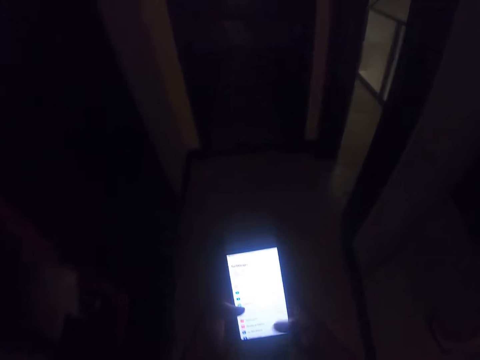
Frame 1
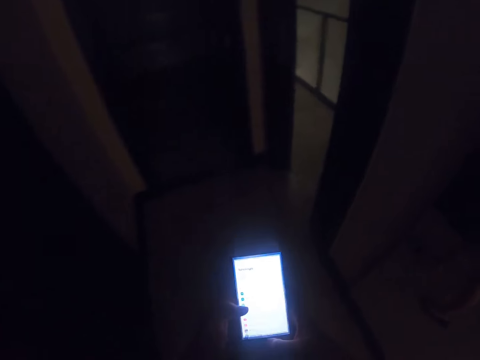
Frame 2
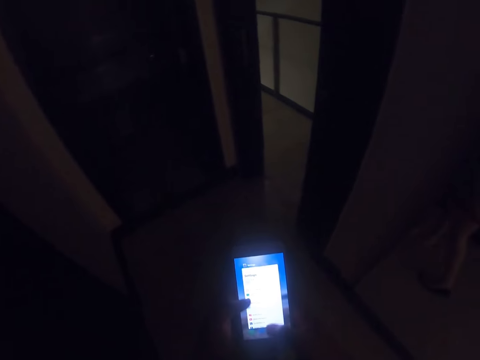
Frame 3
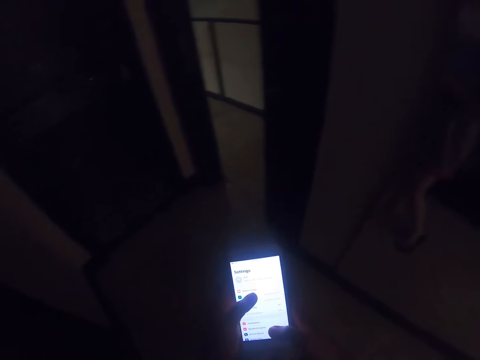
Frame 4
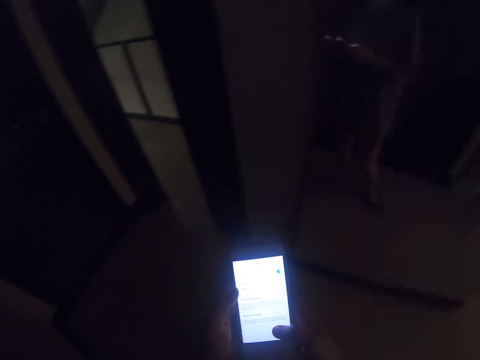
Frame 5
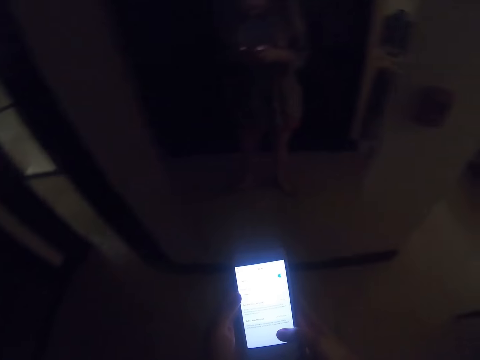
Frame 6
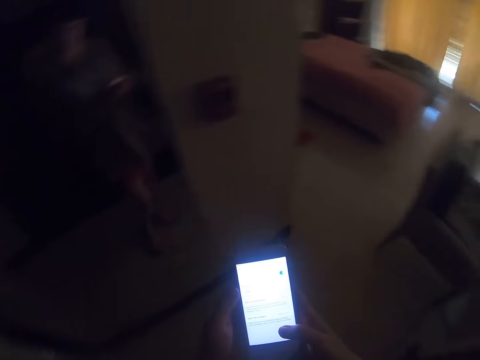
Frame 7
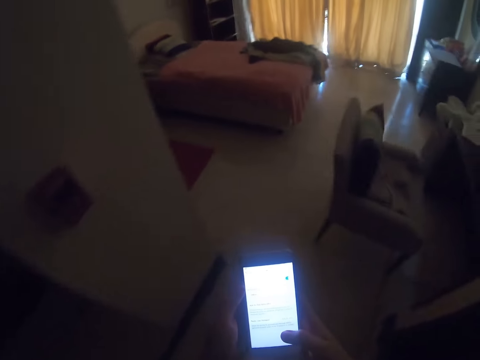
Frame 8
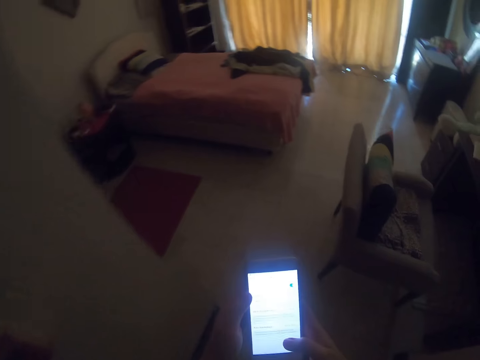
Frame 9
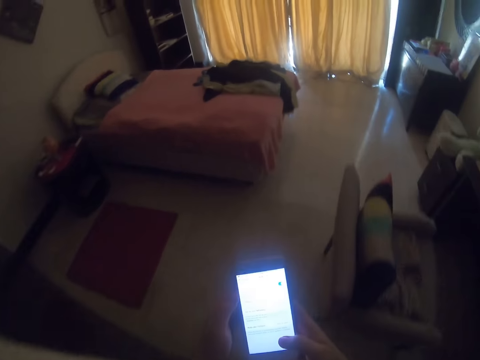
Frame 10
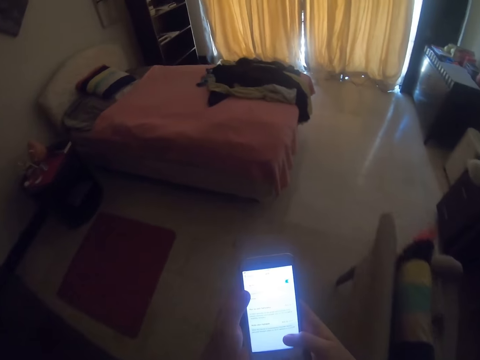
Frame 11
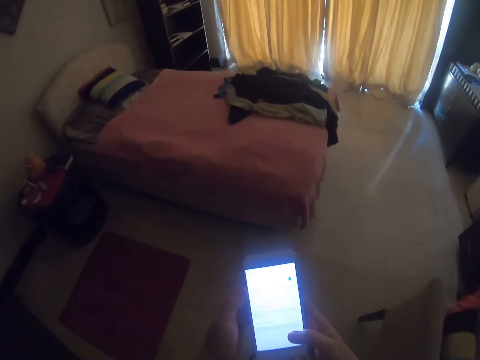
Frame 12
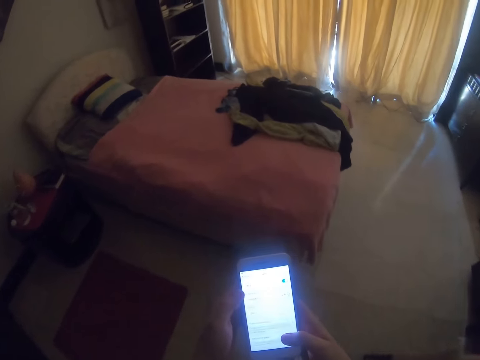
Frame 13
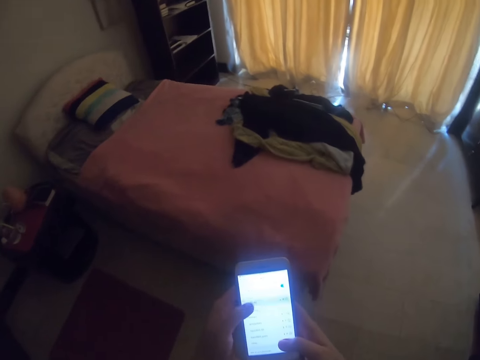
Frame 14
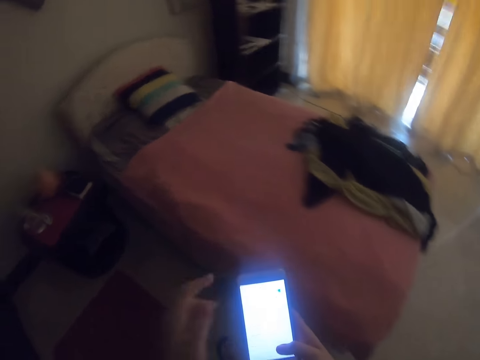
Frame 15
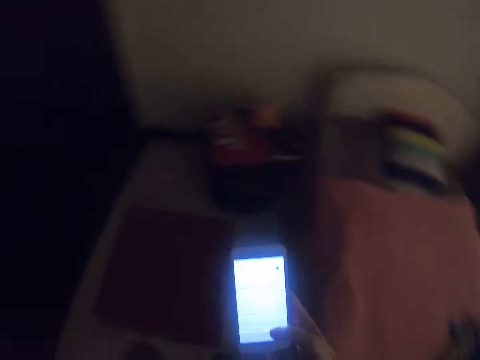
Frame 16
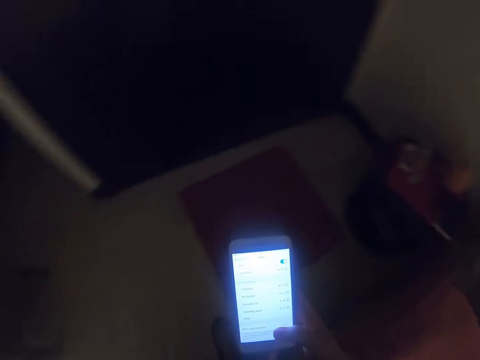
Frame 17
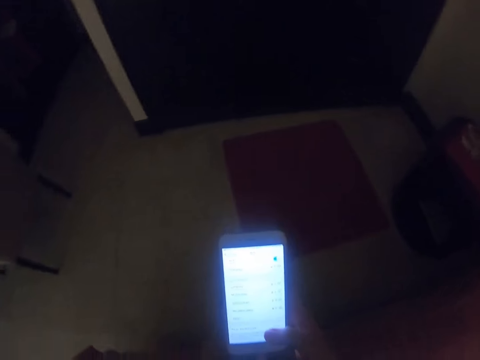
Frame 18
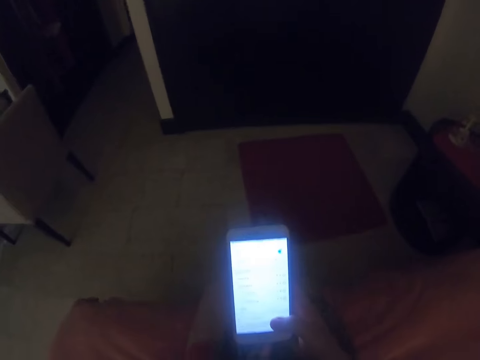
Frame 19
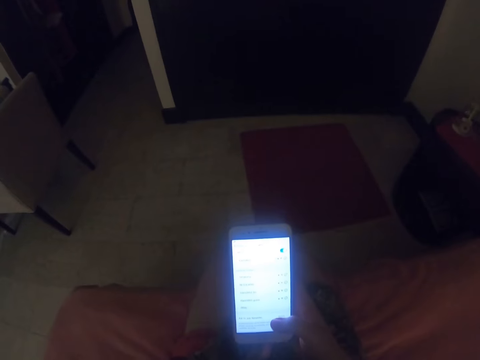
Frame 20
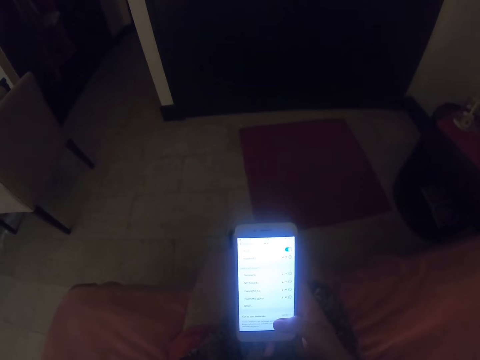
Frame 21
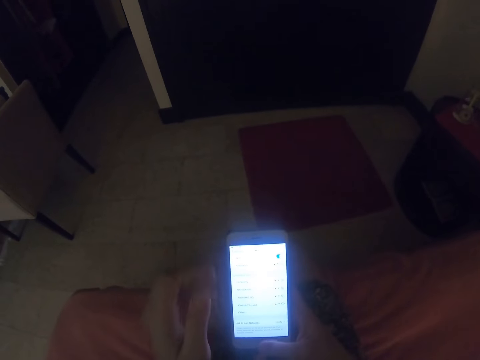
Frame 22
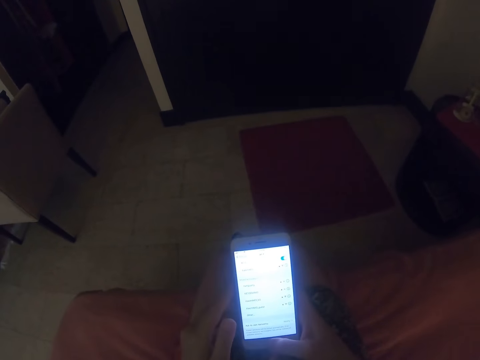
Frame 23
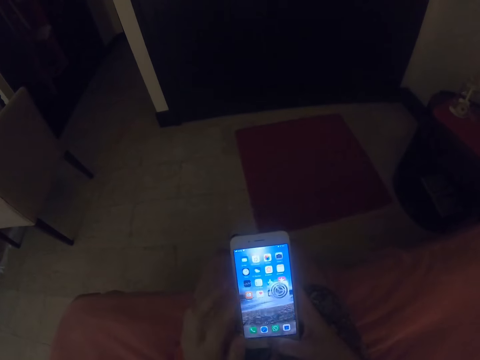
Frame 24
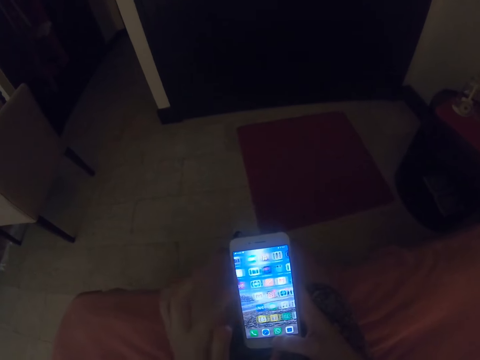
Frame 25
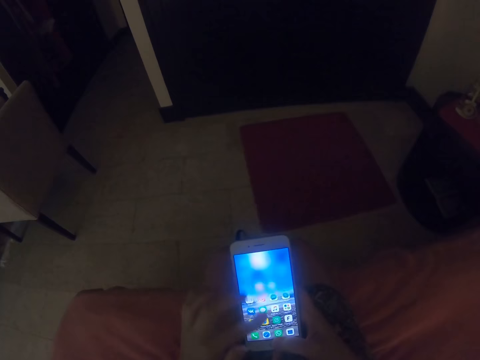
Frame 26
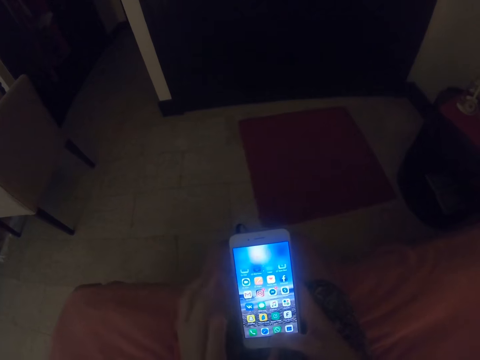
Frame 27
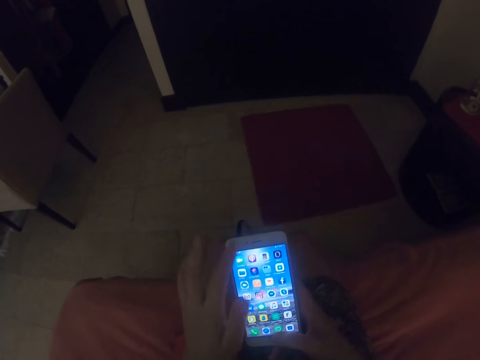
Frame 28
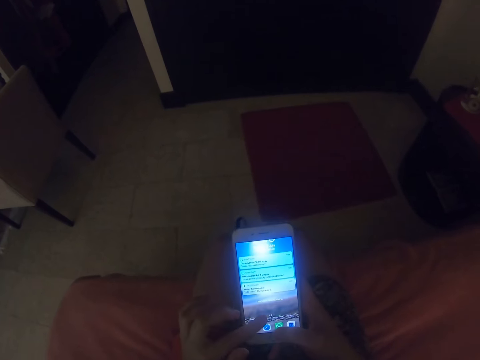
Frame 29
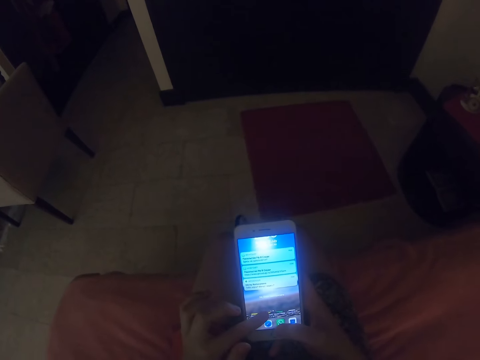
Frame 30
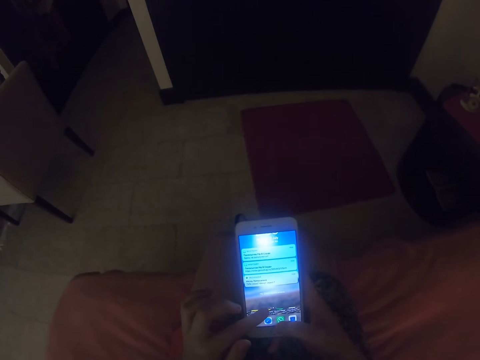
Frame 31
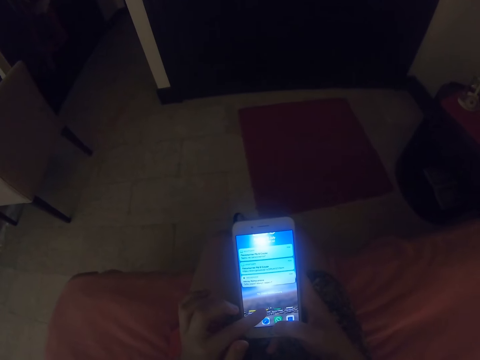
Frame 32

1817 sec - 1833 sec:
The camera wearer operates the phone. They turn around, walk, and turn around. They sit on the bed. They scroll their phone. They operate the phone.

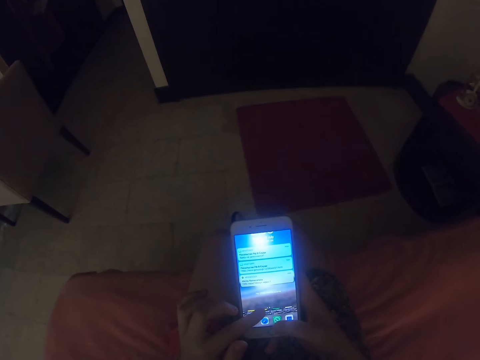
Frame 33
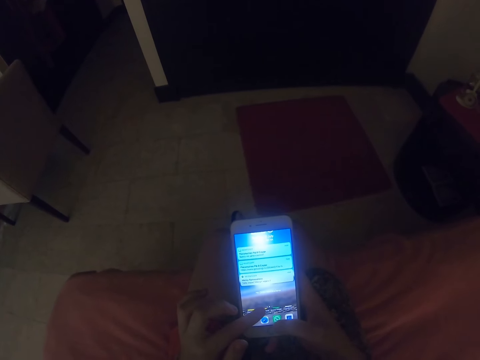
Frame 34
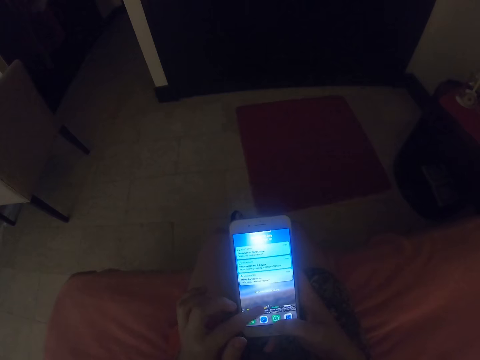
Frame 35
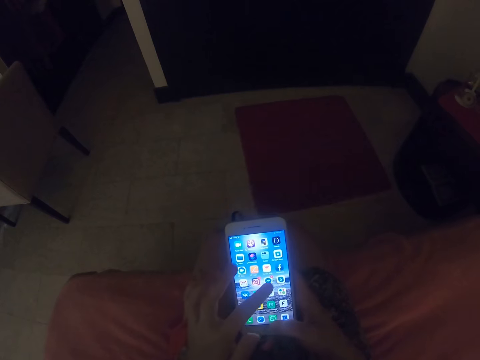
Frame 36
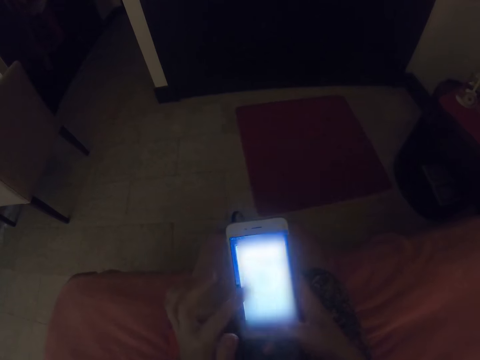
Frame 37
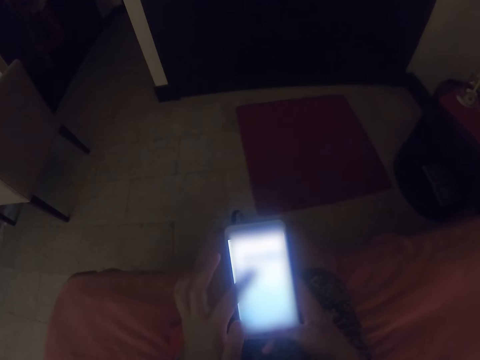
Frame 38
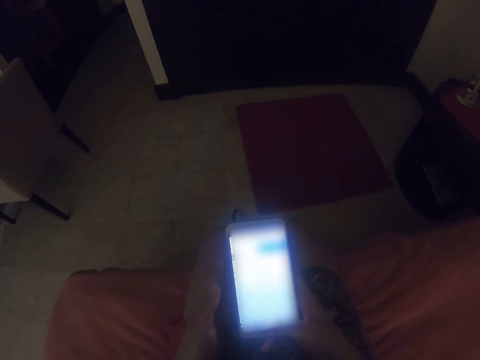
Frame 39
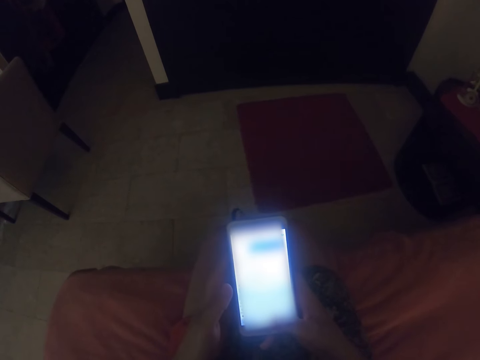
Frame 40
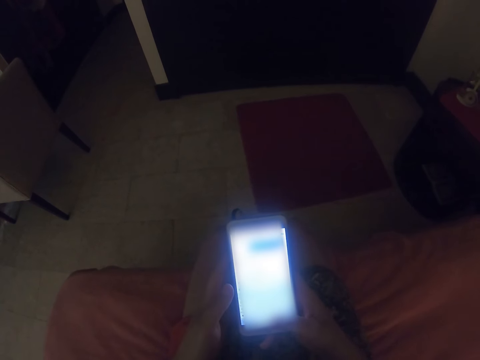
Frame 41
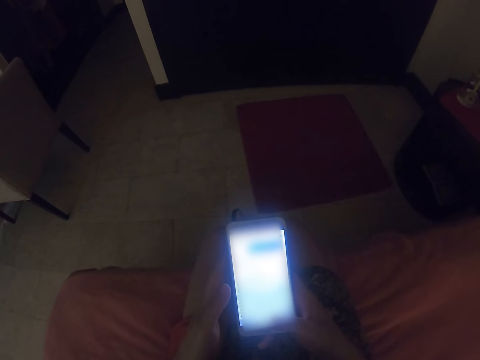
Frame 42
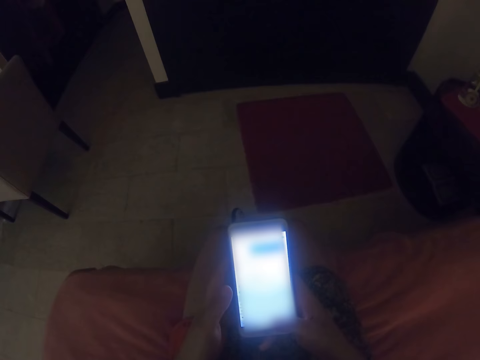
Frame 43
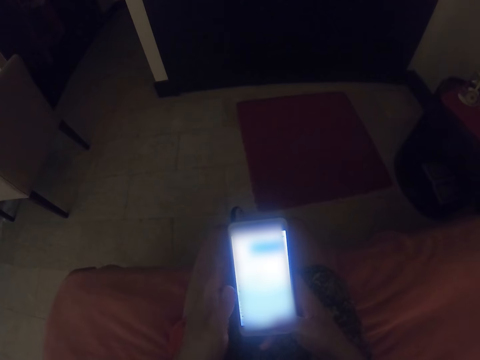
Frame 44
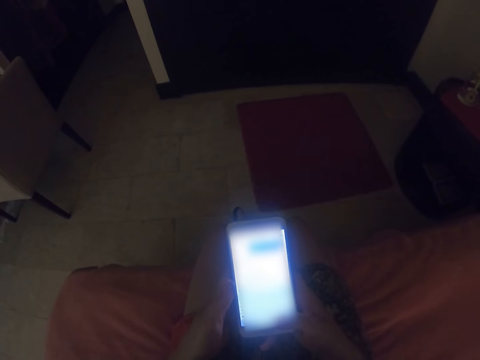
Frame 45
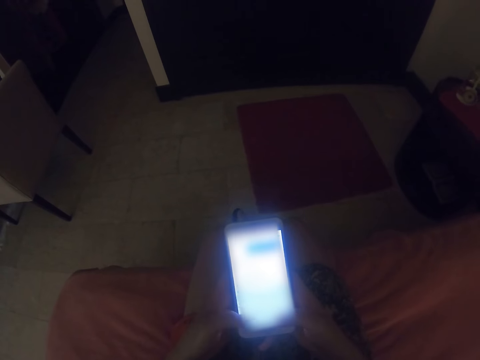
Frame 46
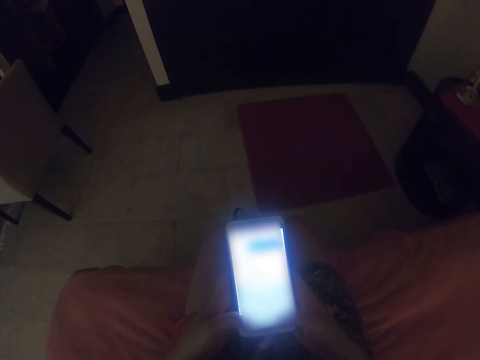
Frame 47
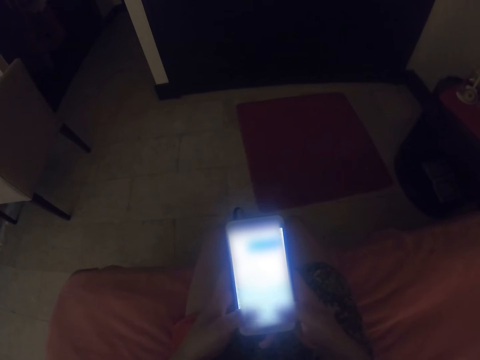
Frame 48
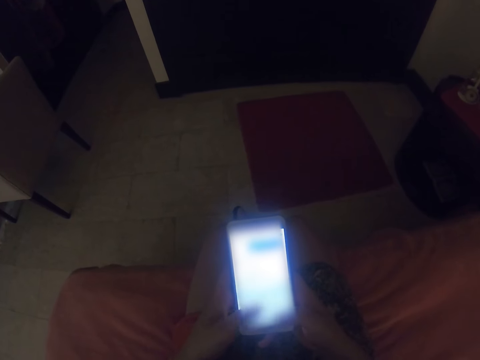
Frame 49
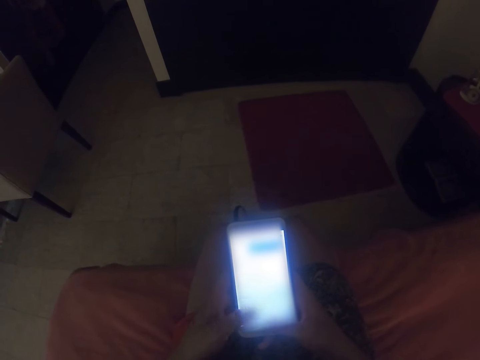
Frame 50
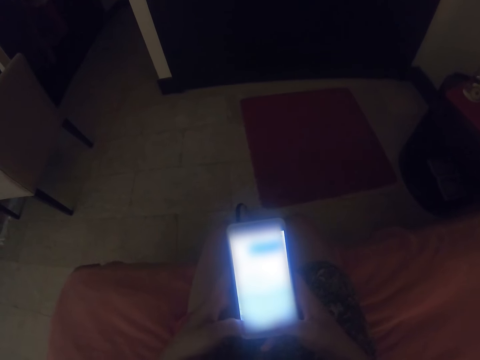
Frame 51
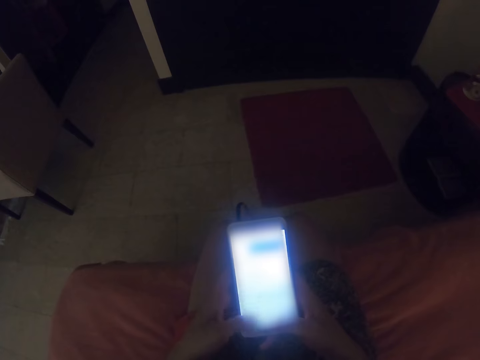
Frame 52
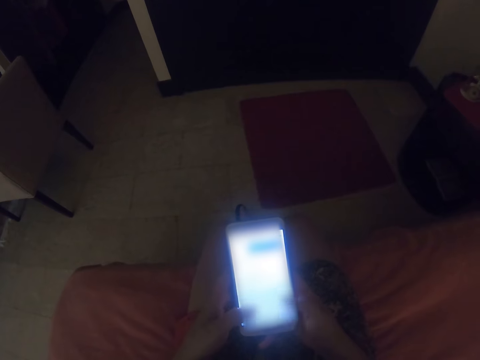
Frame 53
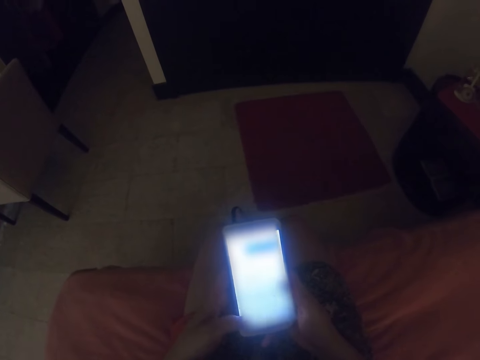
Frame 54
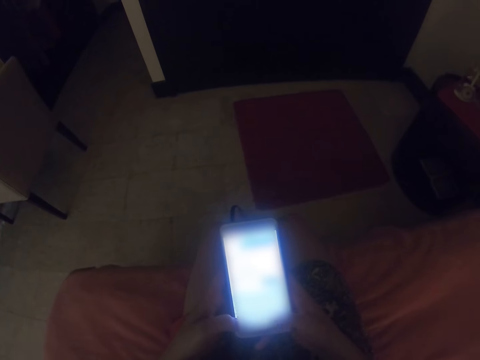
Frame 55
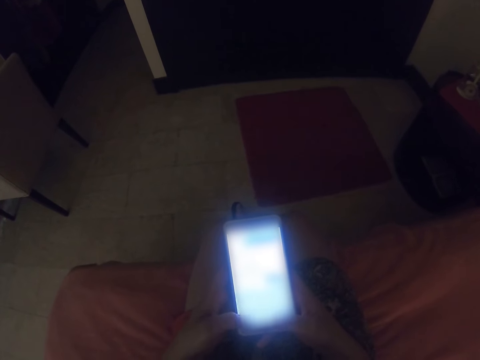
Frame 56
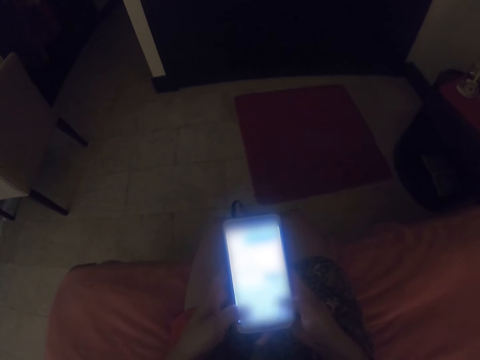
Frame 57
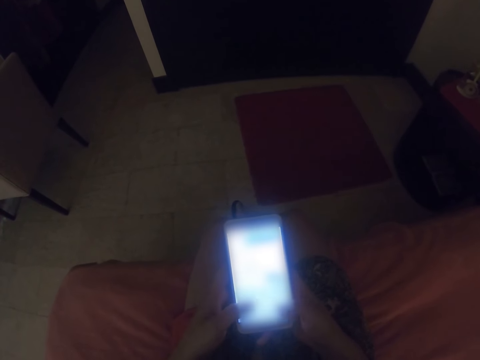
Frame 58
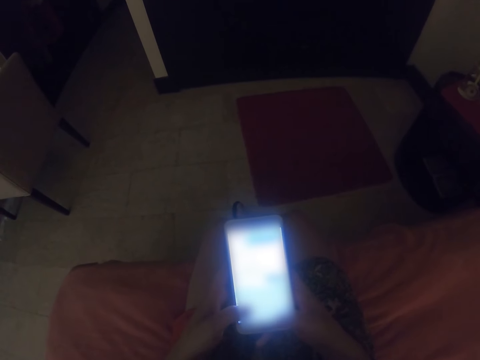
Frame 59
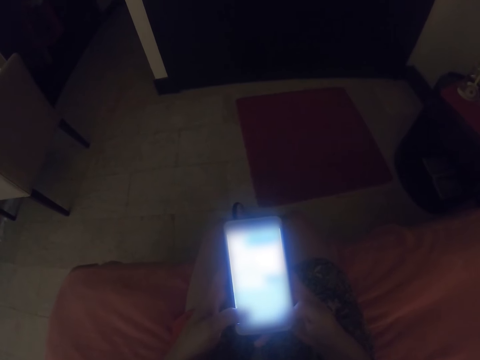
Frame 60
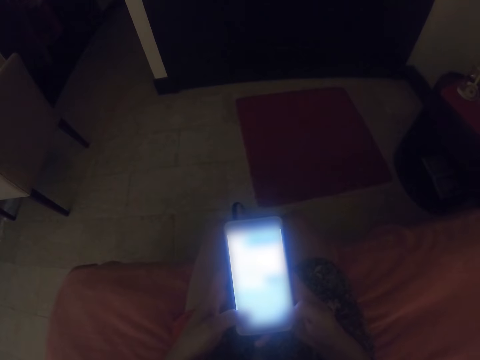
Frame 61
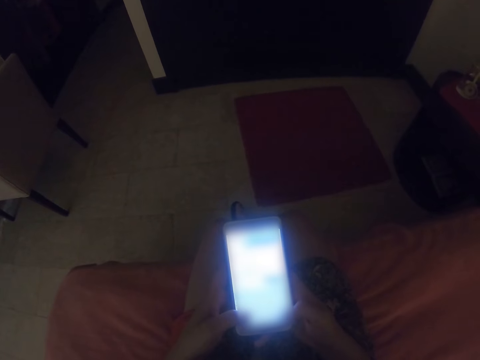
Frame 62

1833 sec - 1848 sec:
The camera wearer looks at the phone. They operate the phone.
